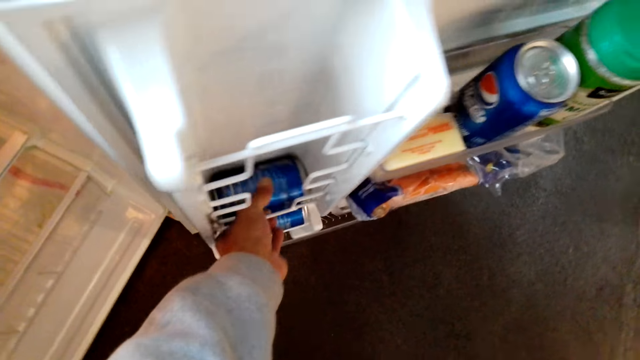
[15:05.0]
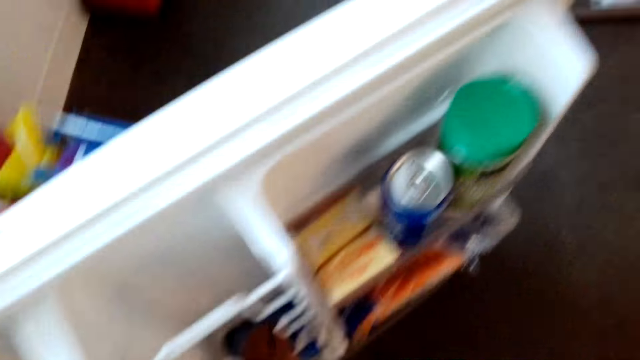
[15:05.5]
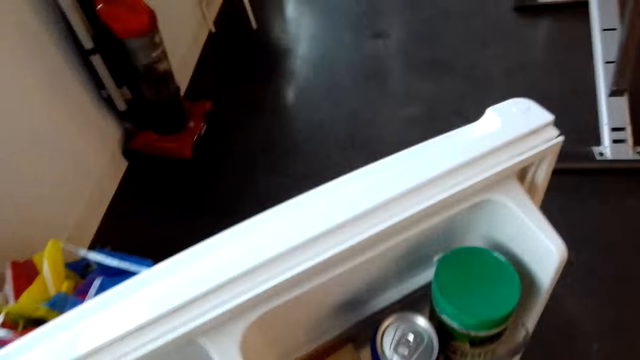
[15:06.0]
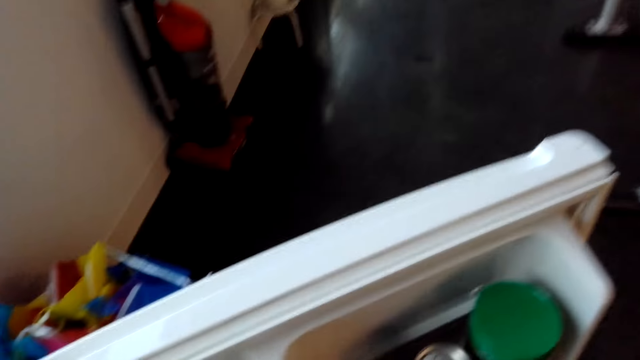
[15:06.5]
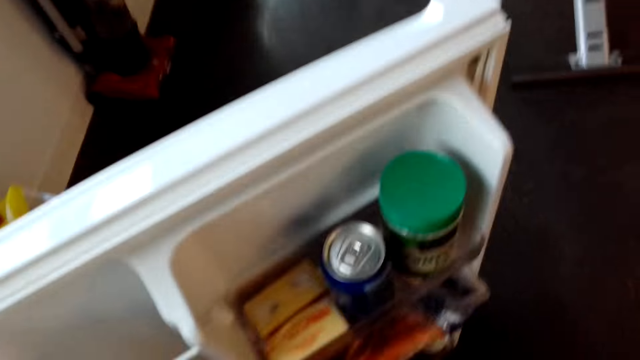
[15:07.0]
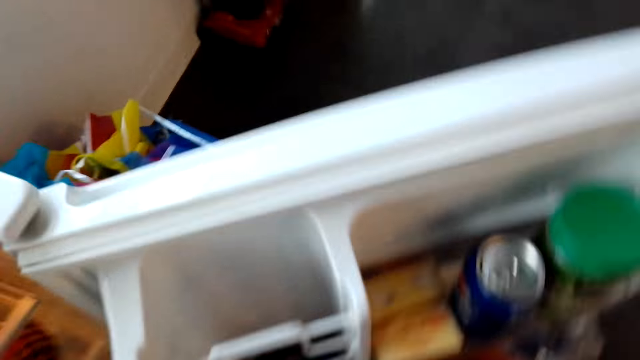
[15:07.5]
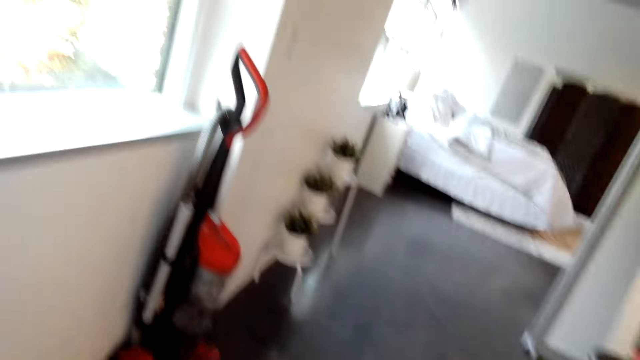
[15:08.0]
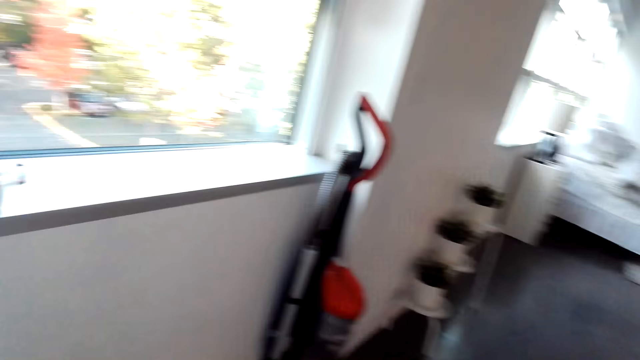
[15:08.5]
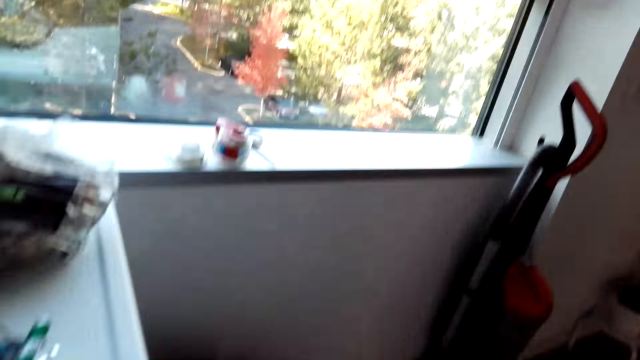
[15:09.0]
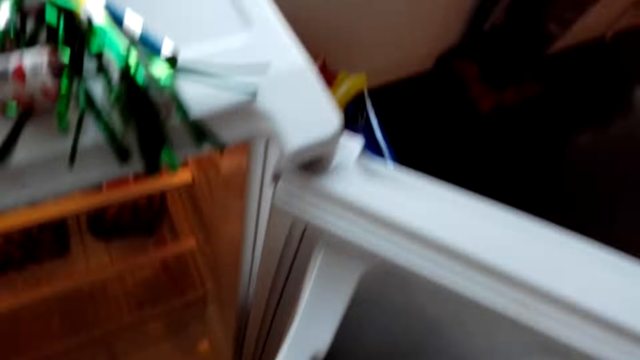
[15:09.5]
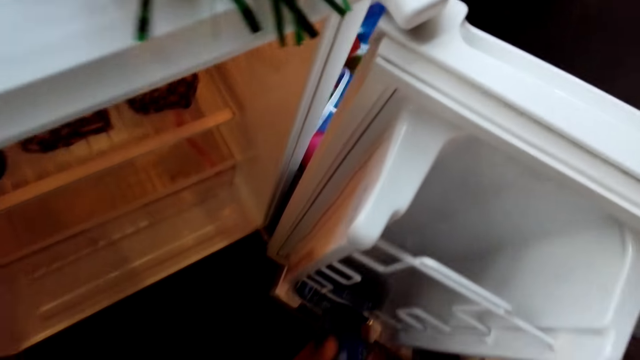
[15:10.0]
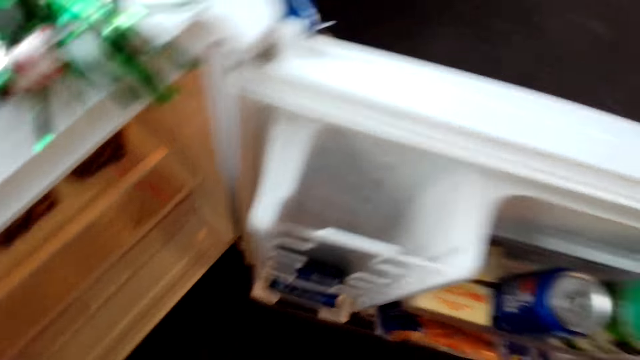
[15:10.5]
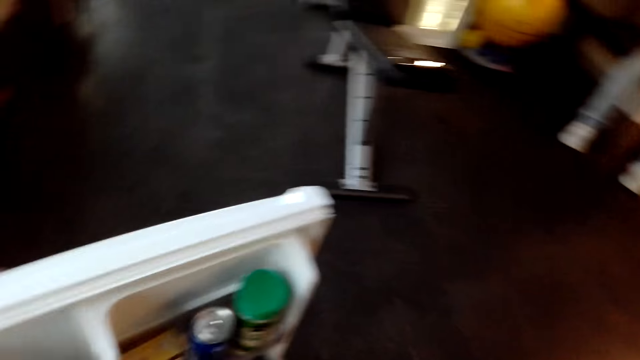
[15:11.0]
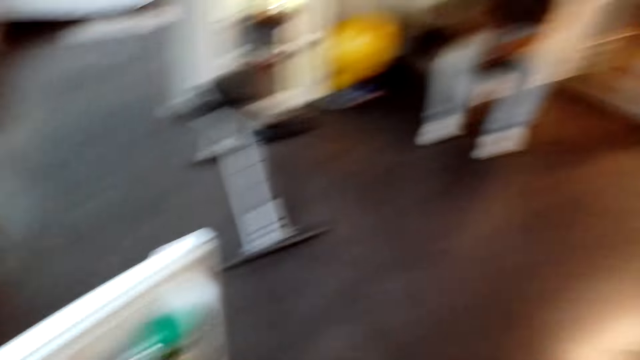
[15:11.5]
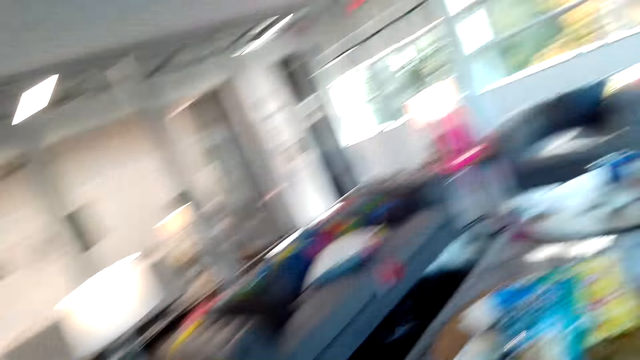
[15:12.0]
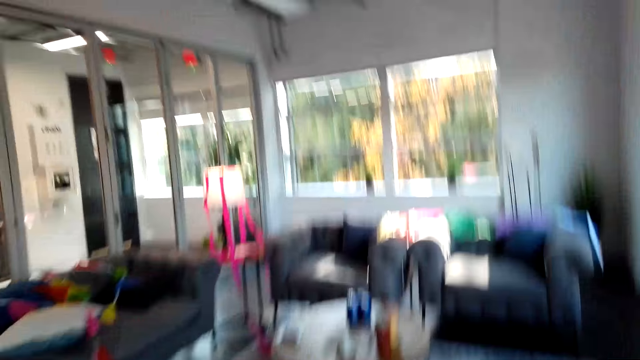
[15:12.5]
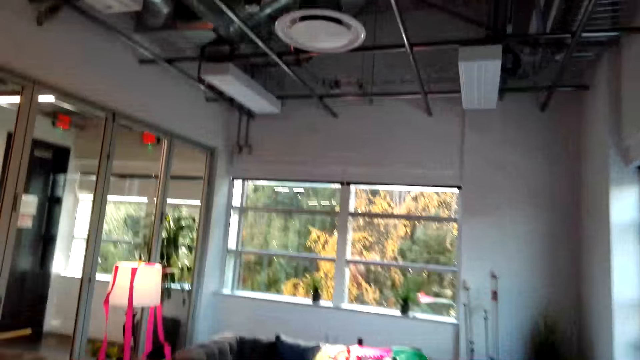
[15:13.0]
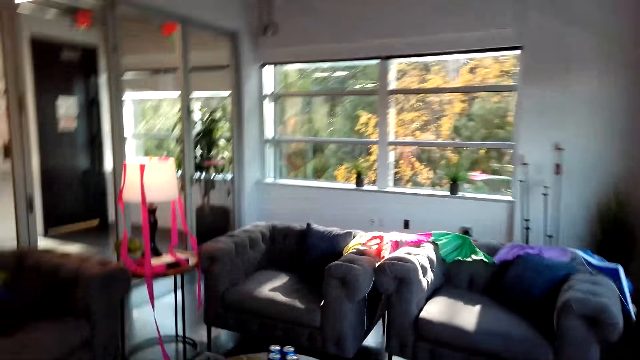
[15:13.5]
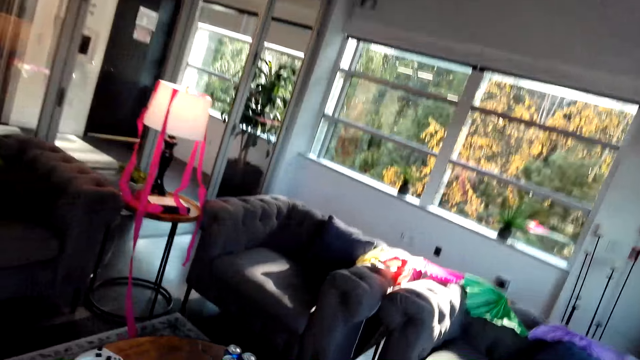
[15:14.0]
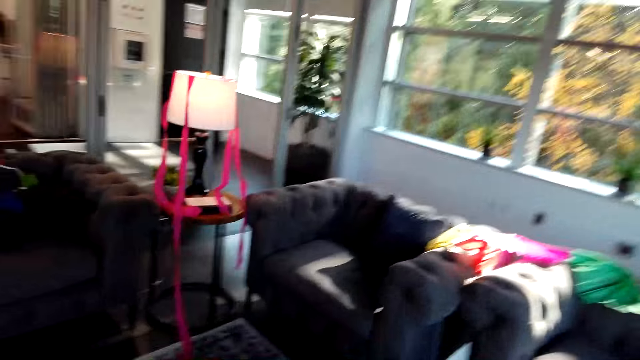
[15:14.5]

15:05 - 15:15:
The camera wearer interacts with a man. They look around a room. They interact with the man. They walk around a room.

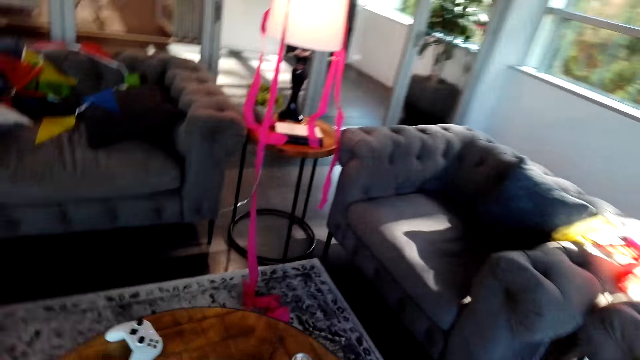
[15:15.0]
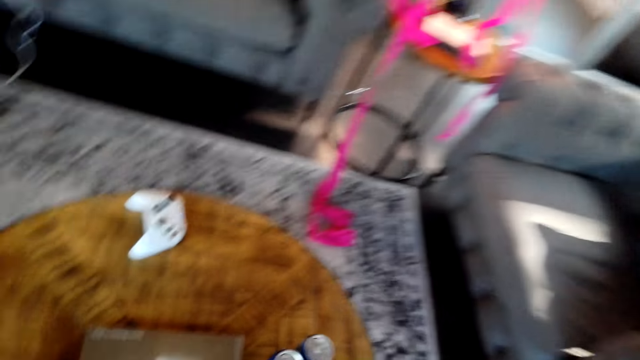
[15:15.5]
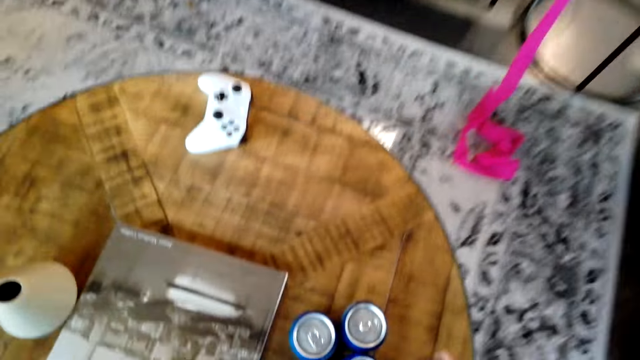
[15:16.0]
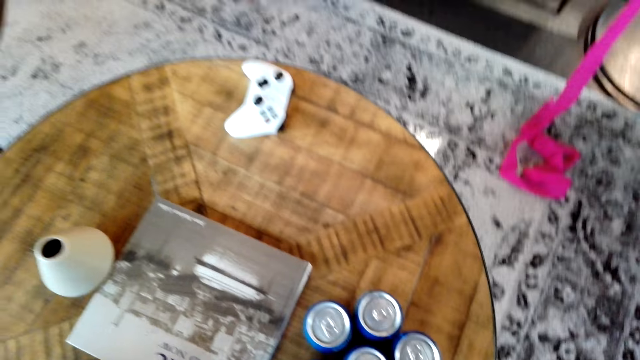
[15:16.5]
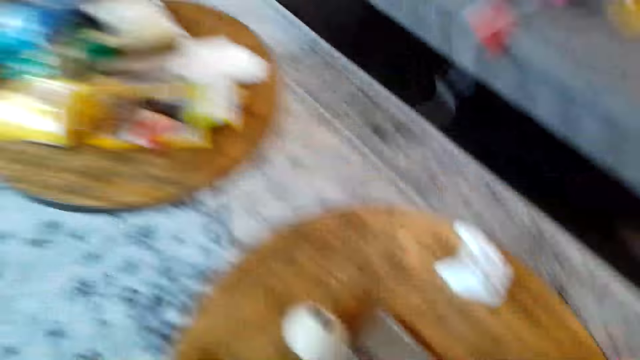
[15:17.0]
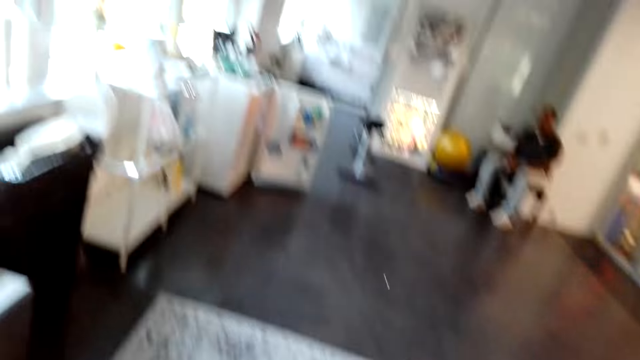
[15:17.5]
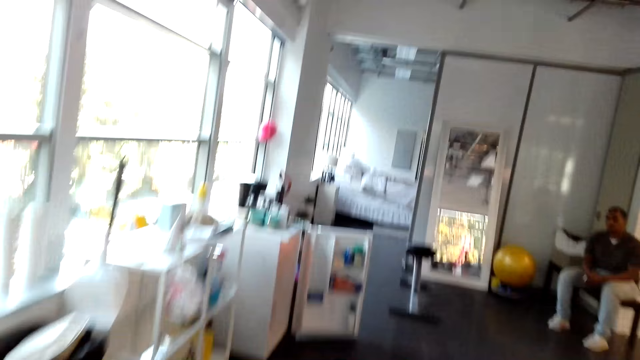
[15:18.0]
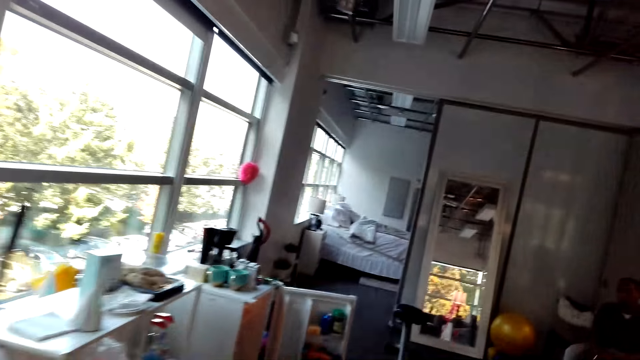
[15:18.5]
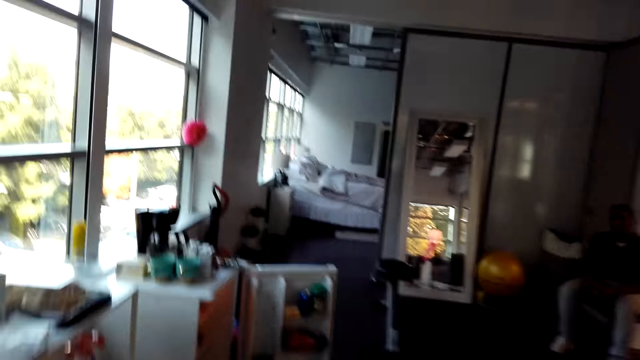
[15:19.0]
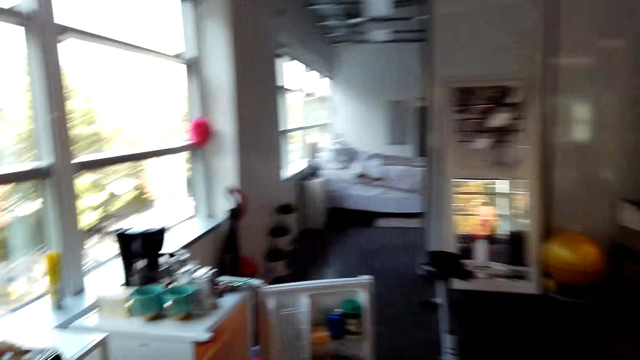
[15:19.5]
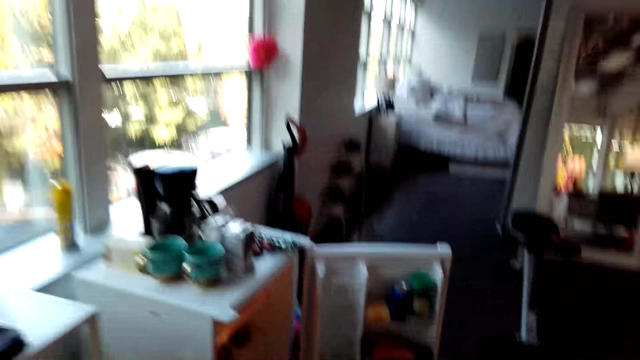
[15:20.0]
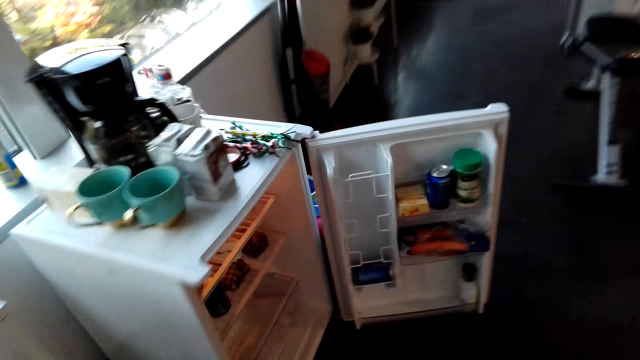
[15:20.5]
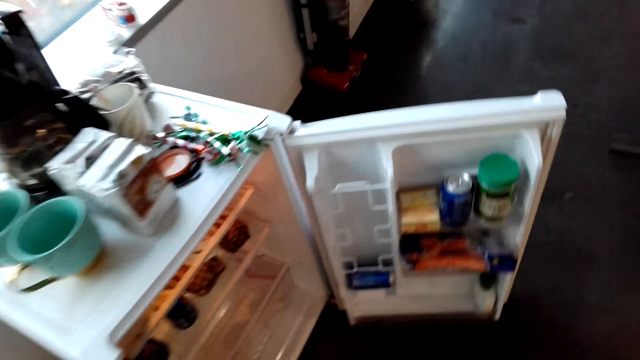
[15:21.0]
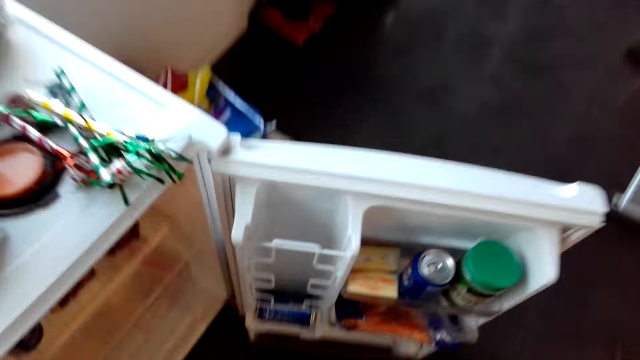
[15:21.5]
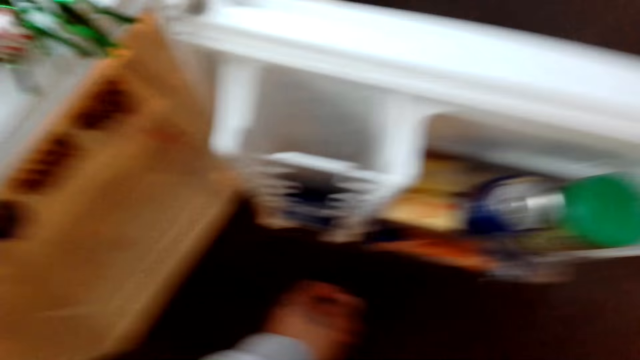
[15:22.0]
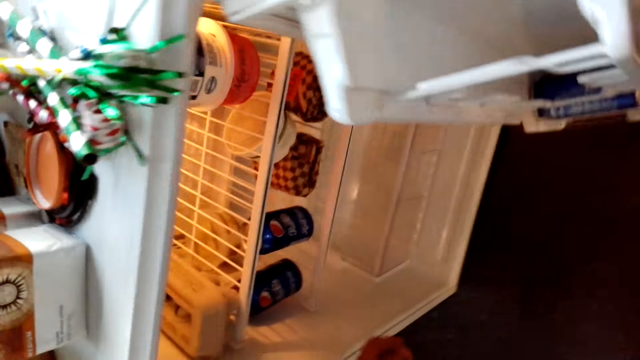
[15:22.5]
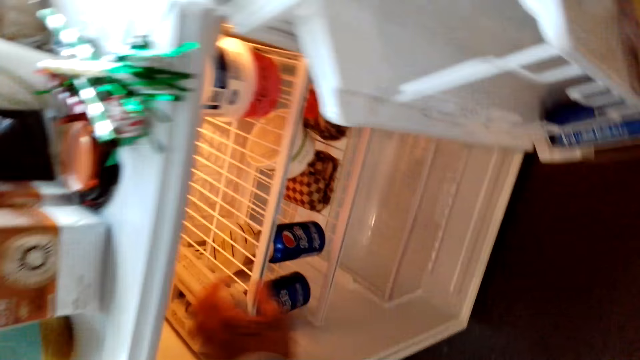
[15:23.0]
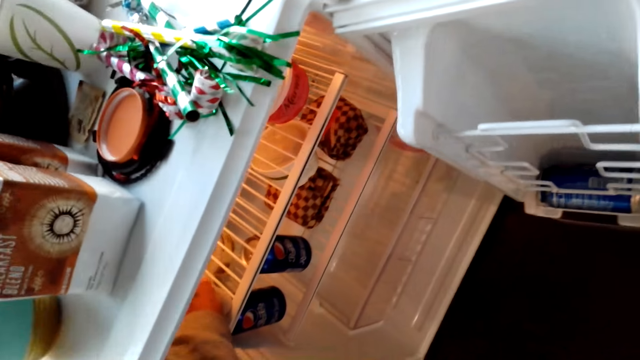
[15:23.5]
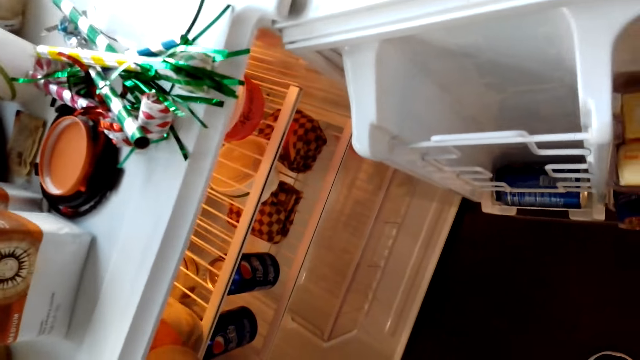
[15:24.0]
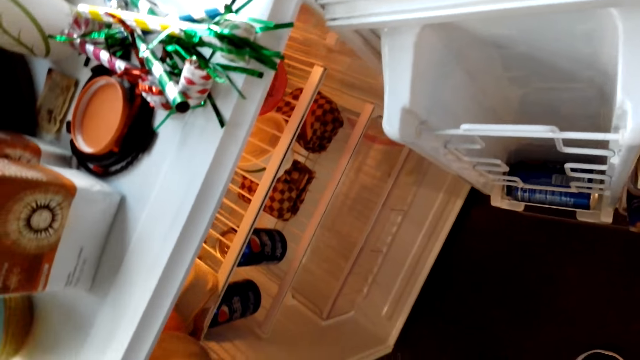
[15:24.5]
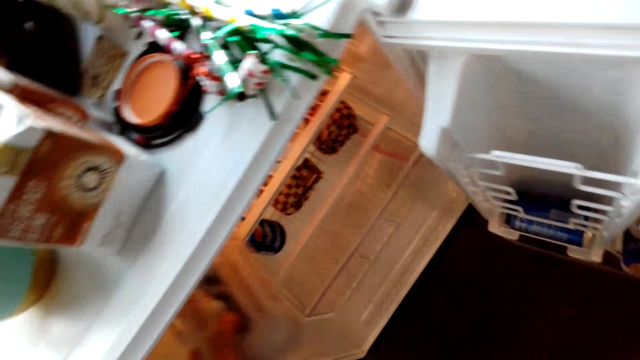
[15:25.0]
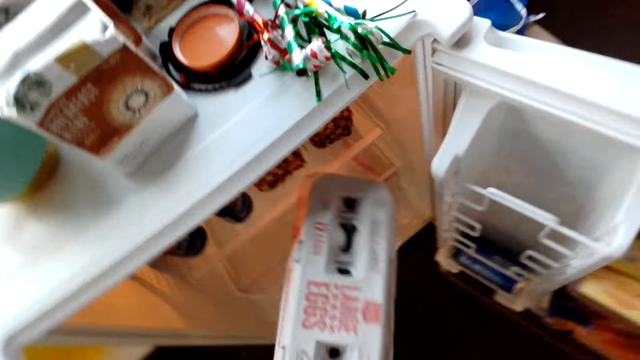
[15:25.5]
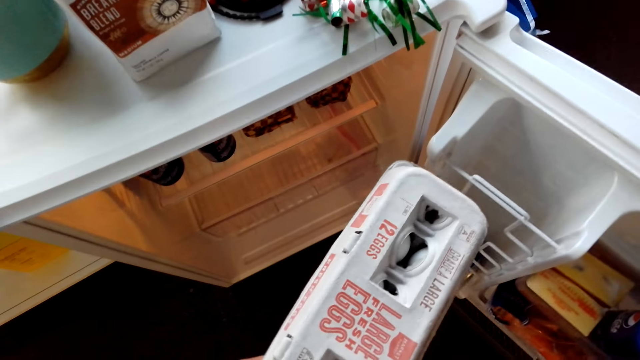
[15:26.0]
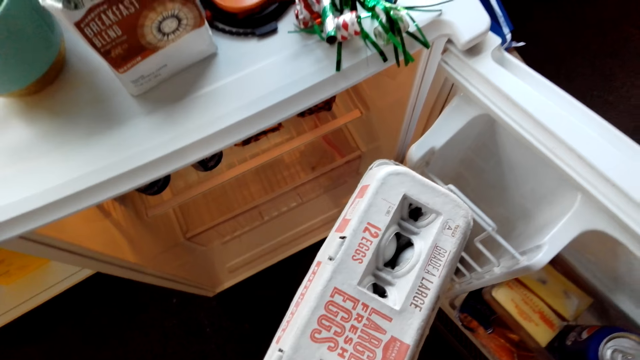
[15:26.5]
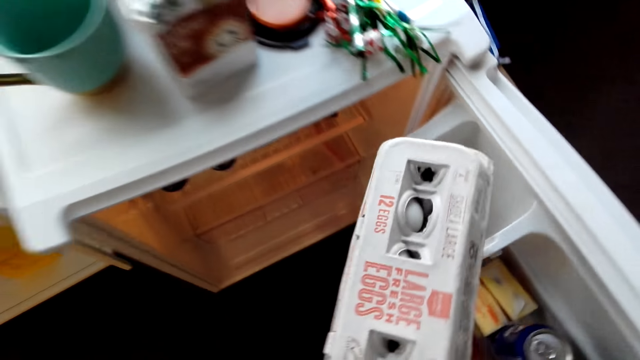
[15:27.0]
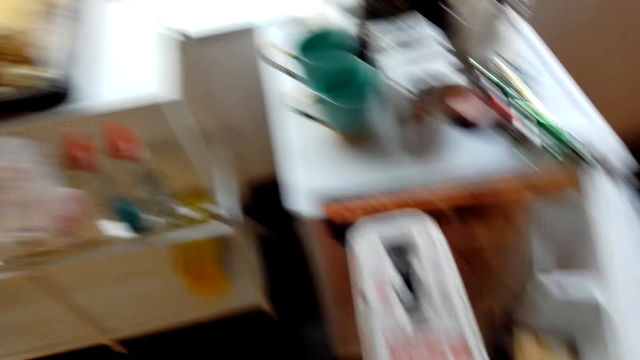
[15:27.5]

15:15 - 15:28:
The camera wearer places the cans on the table. They walk around a room. They interact with a man. They hold the refrigerator. They take a package or can from the refrigerator.
